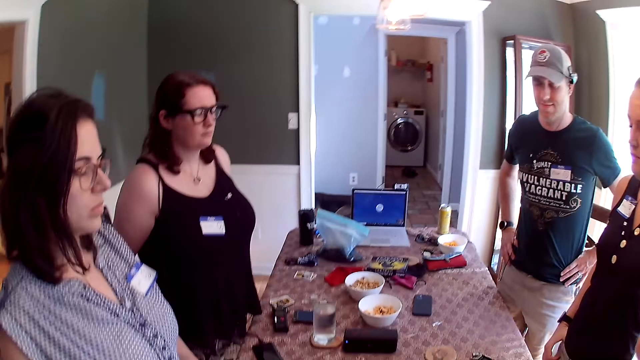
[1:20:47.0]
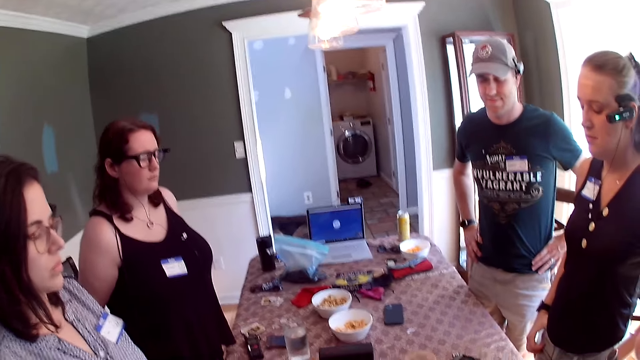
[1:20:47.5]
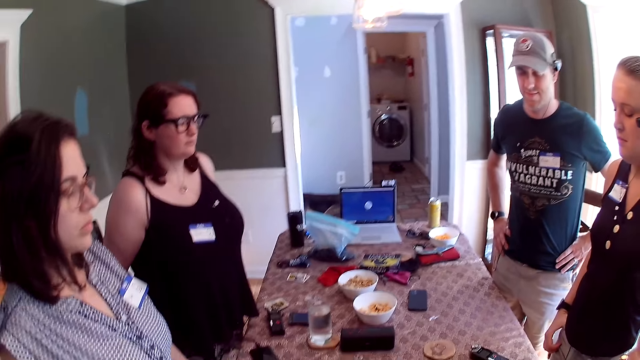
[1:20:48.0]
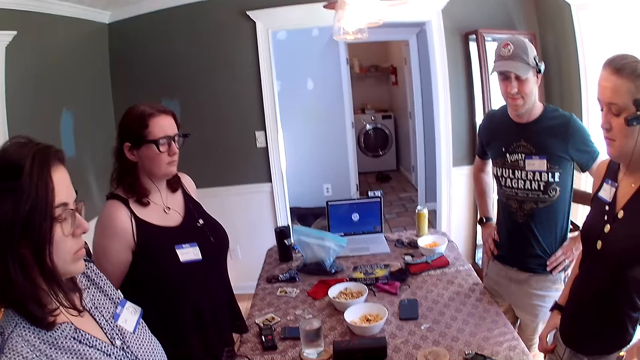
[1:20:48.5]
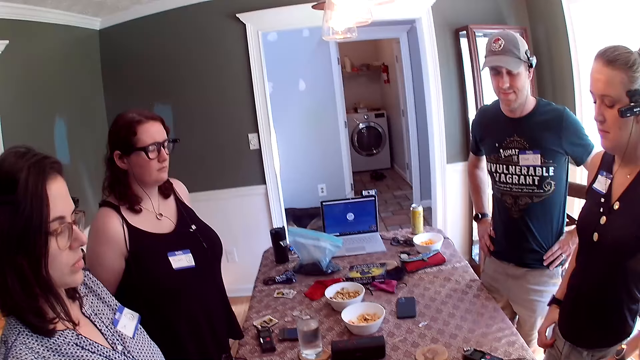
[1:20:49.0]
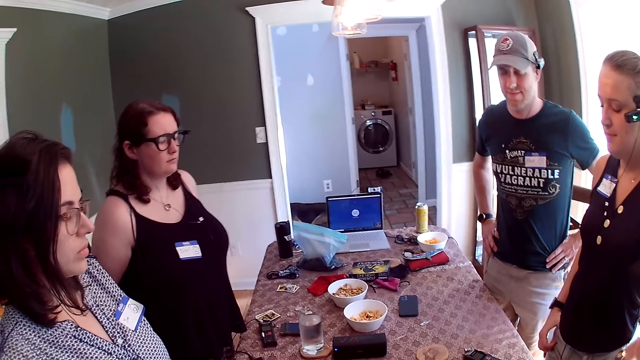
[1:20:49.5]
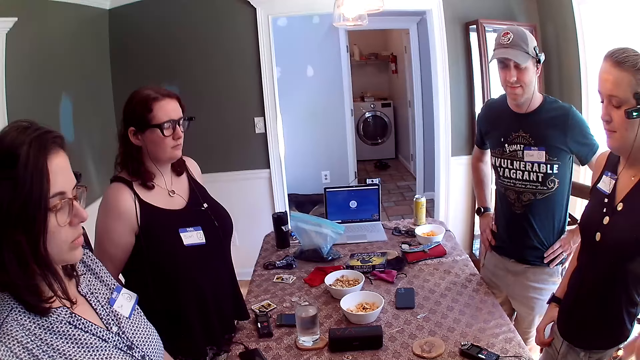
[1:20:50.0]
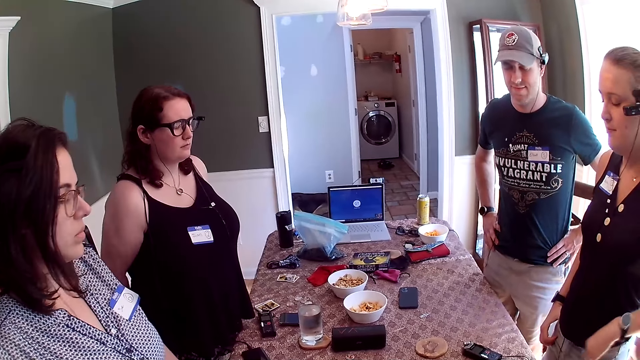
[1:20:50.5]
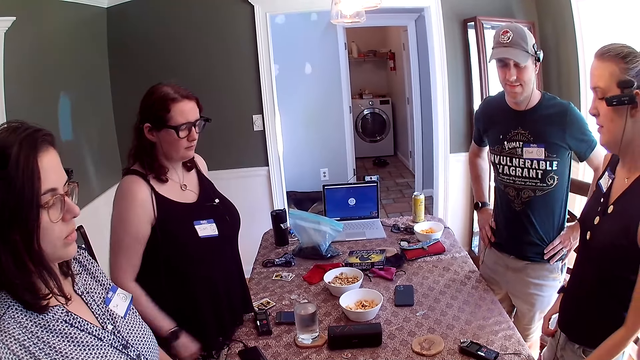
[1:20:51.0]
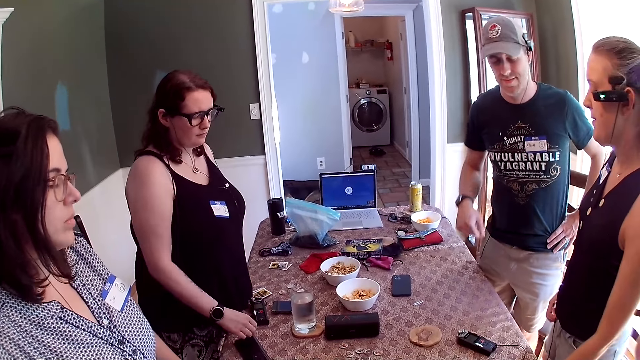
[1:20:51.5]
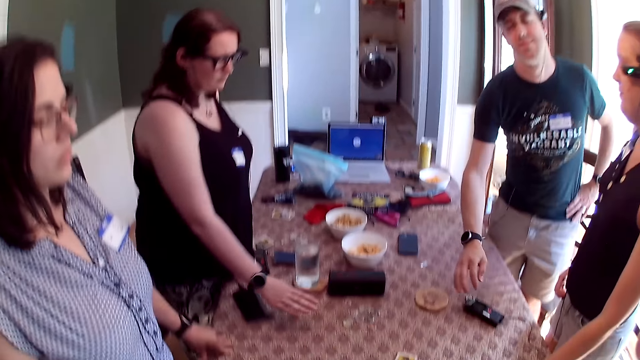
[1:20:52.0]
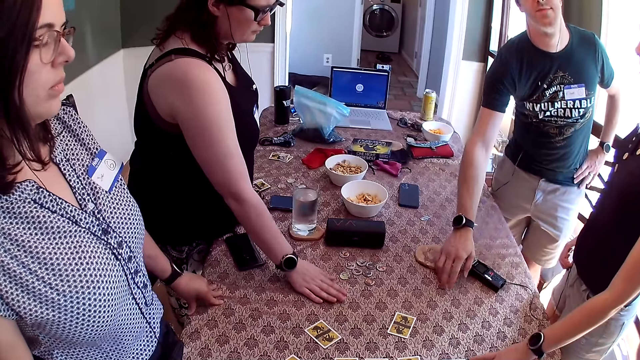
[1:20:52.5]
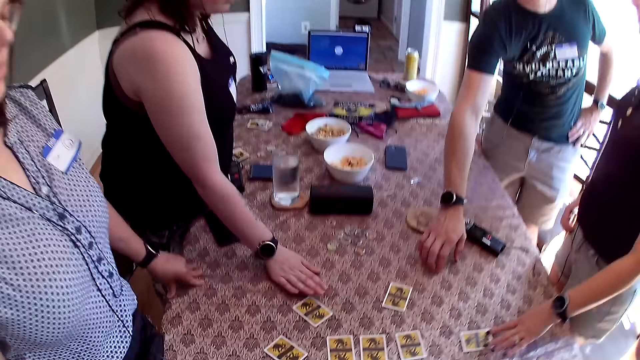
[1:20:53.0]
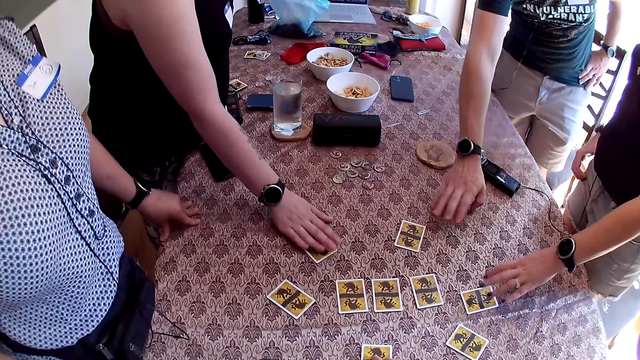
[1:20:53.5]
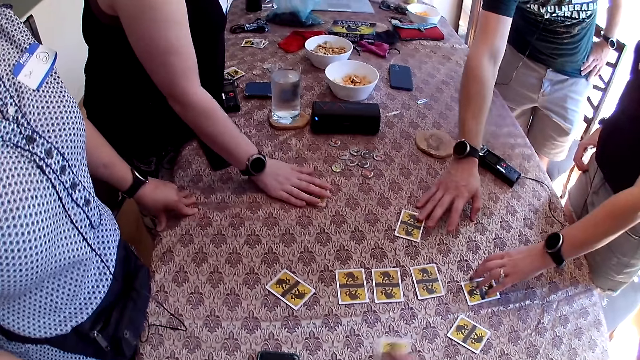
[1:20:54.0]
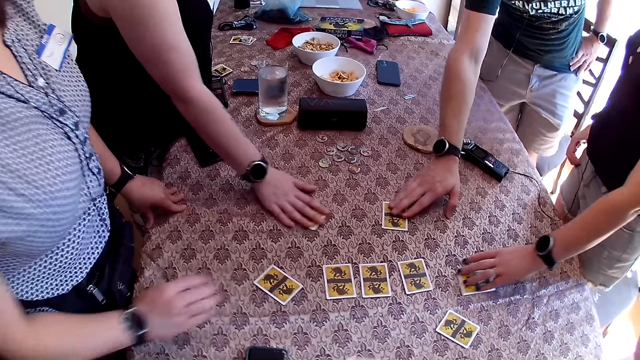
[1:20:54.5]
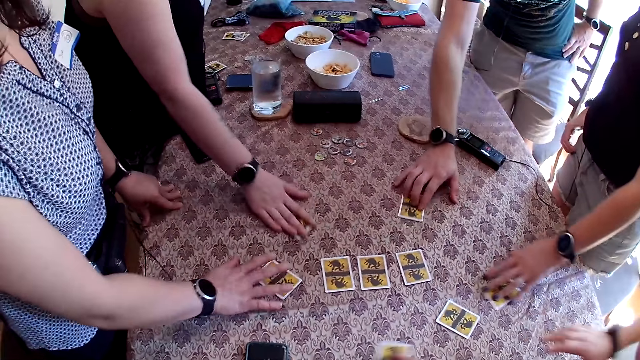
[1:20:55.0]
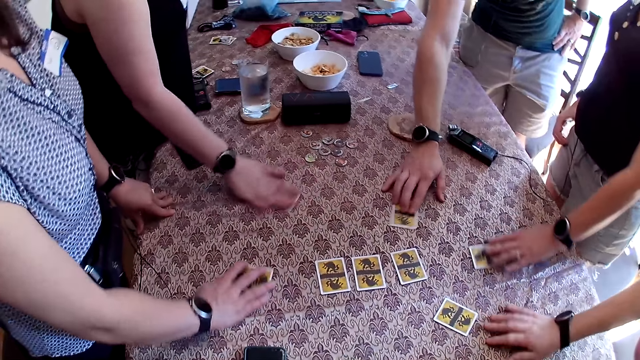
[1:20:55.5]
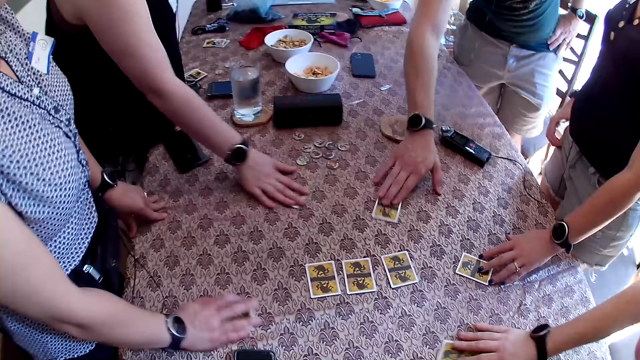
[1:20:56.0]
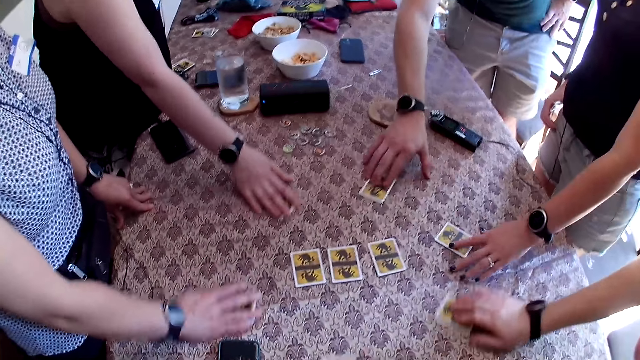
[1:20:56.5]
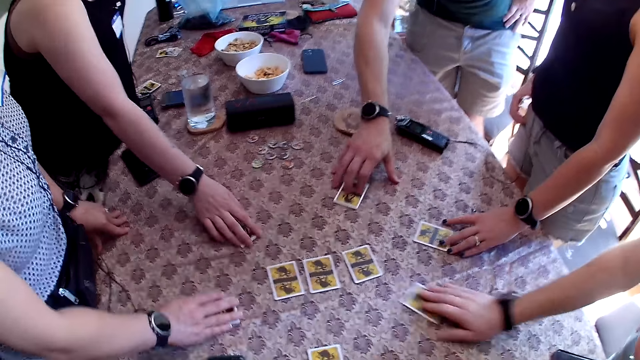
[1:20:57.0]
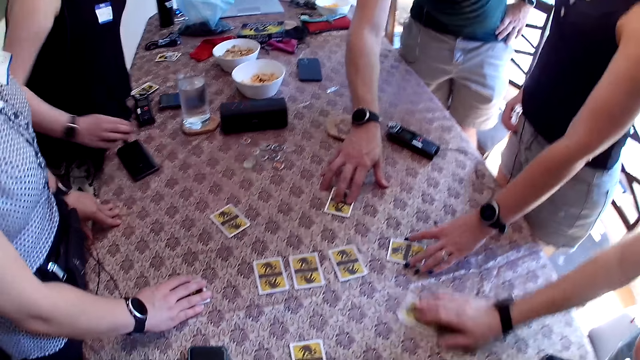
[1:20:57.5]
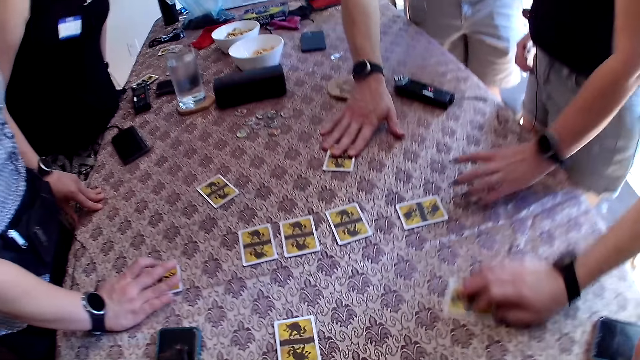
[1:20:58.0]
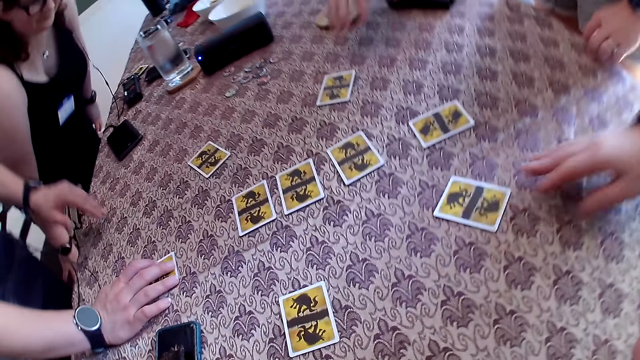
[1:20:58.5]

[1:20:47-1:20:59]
A man and a woman touch the table with their right hands. Another woman moves a card with her left hand. The first woman moves a card on the table with her right hand. The camera wearer and his friends move the cards on the table with their hands.

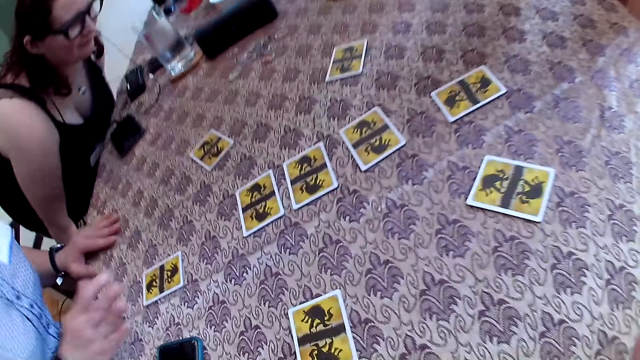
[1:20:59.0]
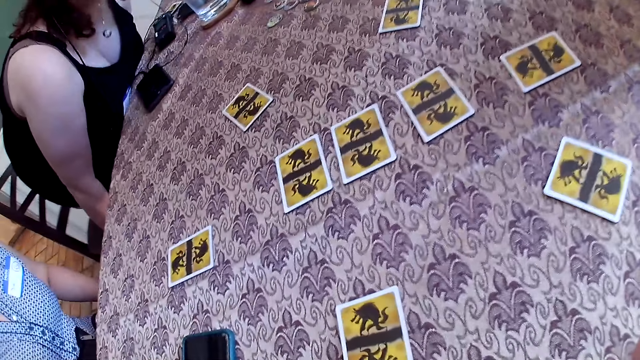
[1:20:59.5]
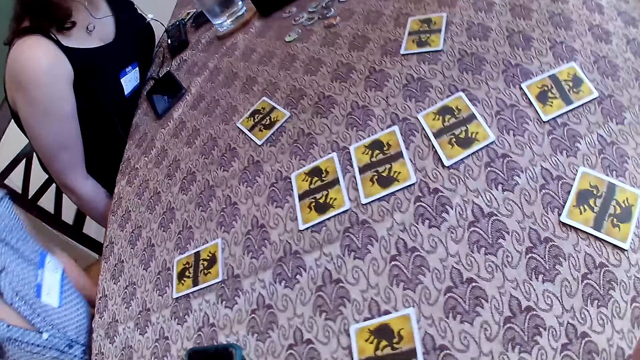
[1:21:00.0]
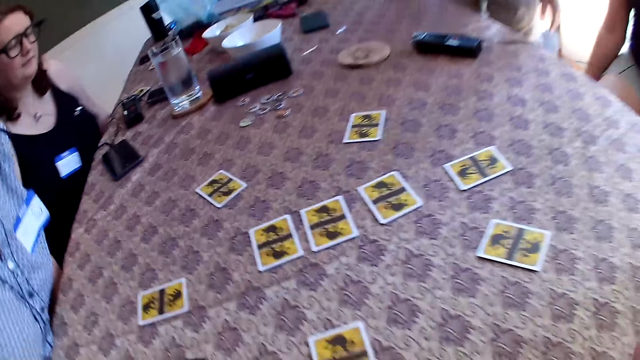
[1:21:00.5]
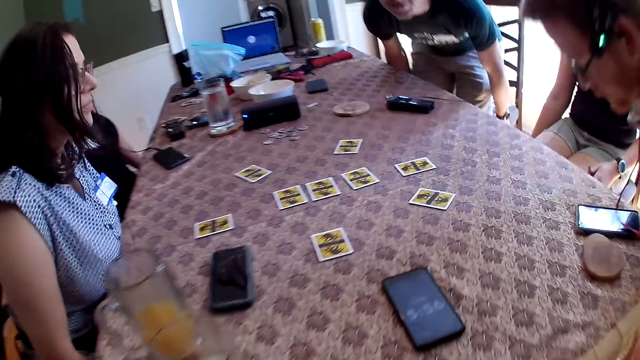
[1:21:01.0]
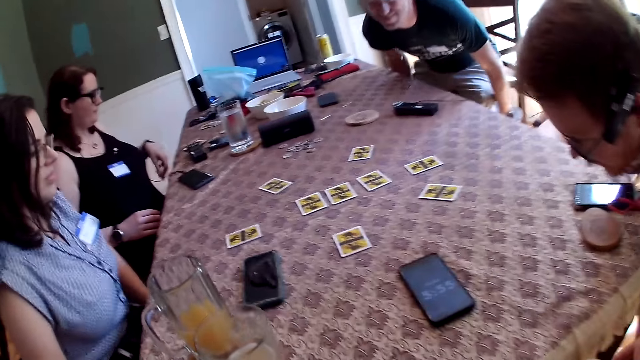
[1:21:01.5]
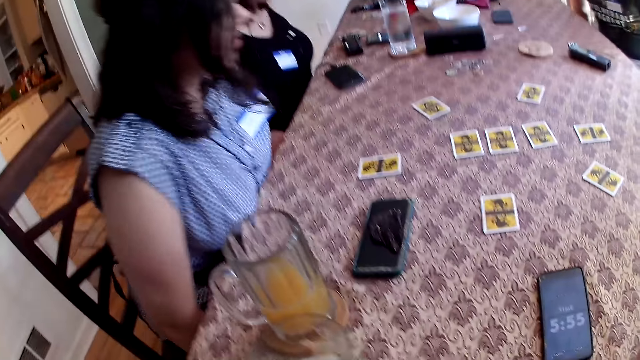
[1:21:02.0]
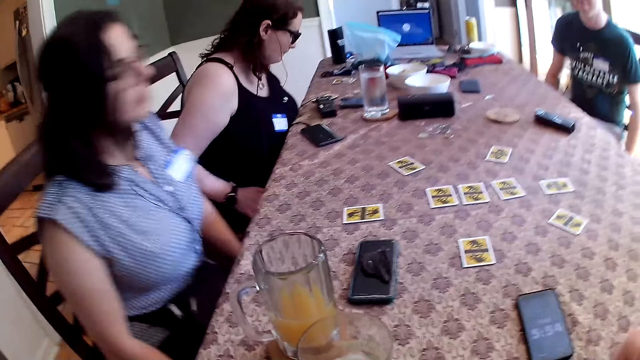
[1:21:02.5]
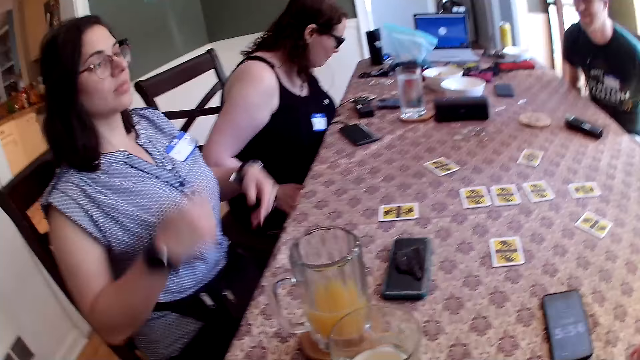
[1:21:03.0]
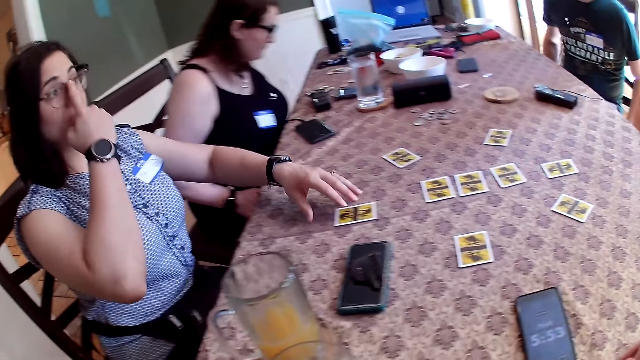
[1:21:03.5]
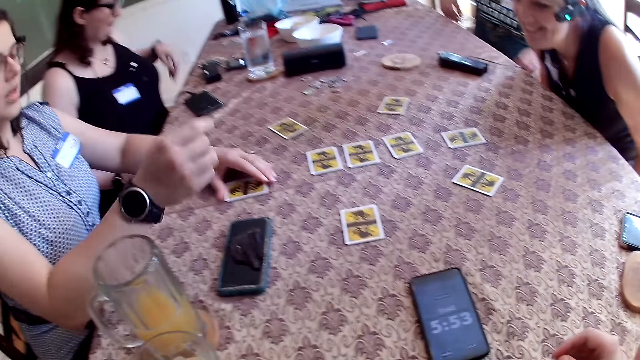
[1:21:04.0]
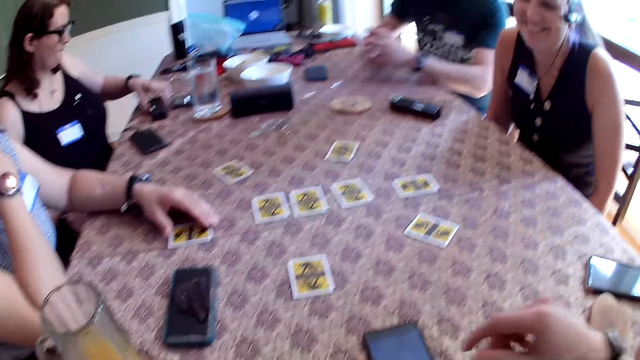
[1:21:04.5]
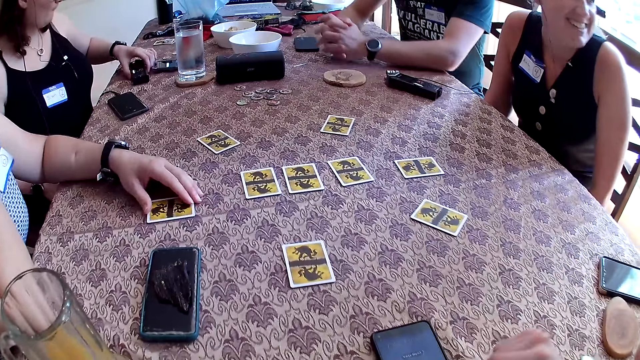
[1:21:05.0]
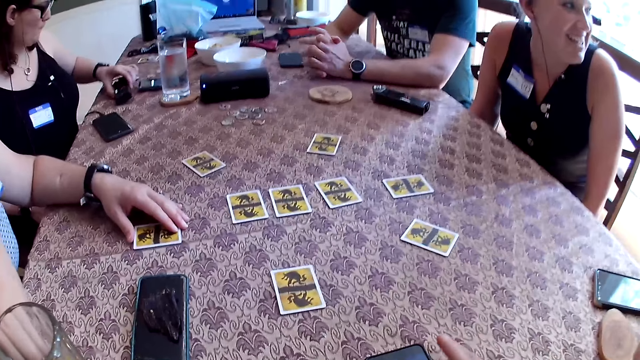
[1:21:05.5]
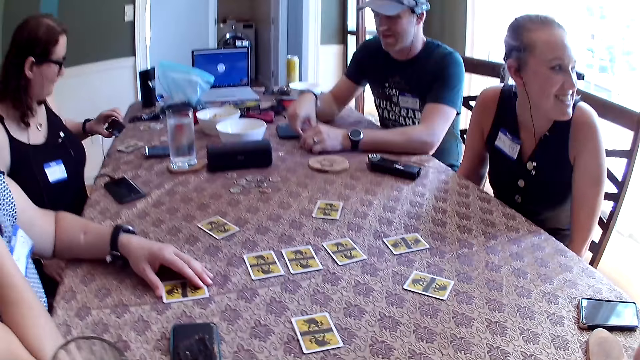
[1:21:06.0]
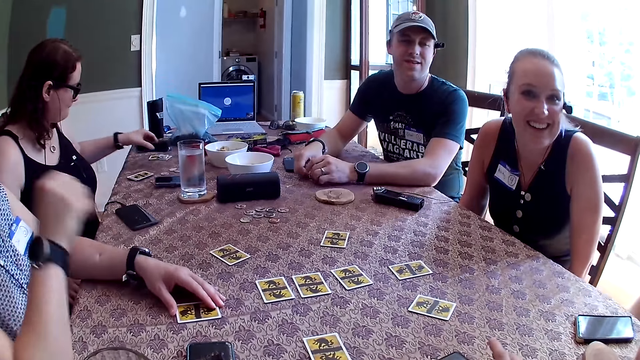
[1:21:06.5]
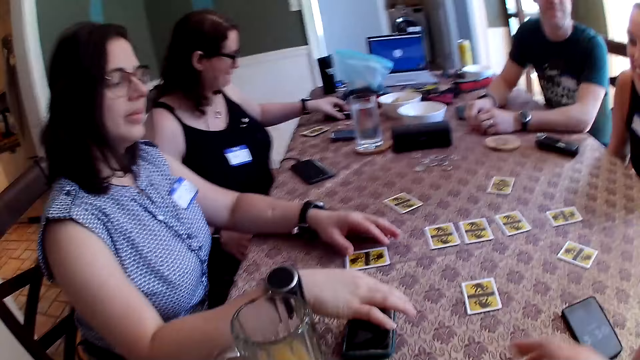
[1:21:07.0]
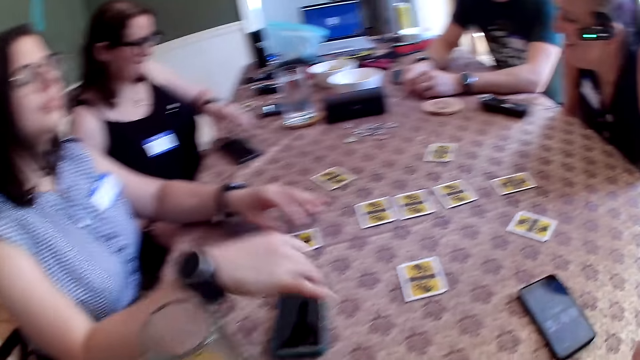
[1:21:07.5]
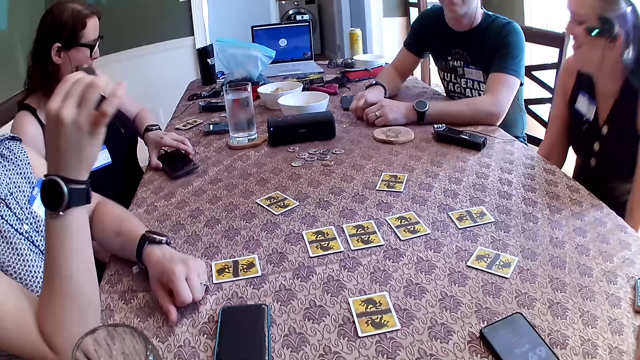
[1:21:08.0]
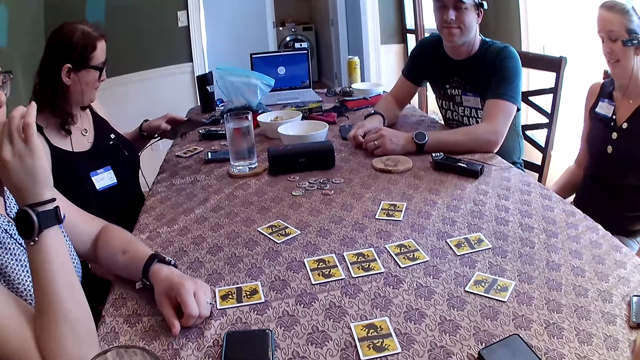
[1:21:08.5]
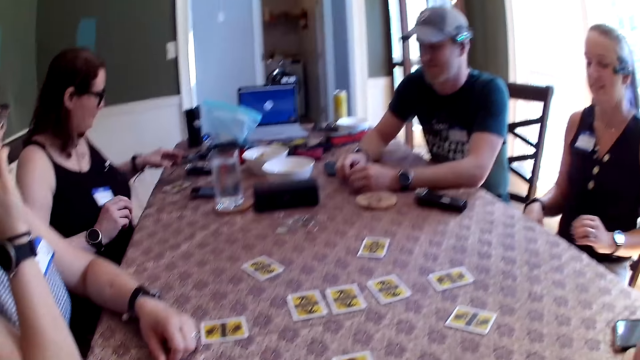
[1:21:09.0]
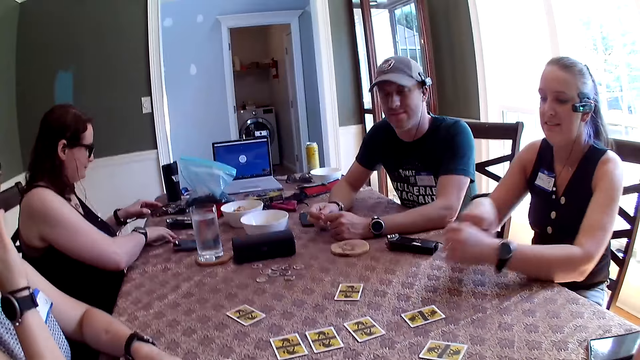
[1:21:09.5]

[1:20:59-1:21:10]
A woman sits on the chair. The camera wearer sits on the chair by the table. Another woman sits on the chair. A man and another man sit on their chairs. The other woman touches a card on the table with her left hand. The first woman touches the recorder on the table with her left hand. The camera wearer scrolls on the cell phone on the table. The first man places his hands on the table. The first woman lifts the recorder from the table with her left hand. She drops the recorder in her left hand on the table. The other woman picks up the piece of jerky on her cellphone with her right hand. The first woman lifts the cellphone from the table with her left hand. The other woman eats the jerky in her right hand. The first woman drops the cellphone in her right hand on the table.
